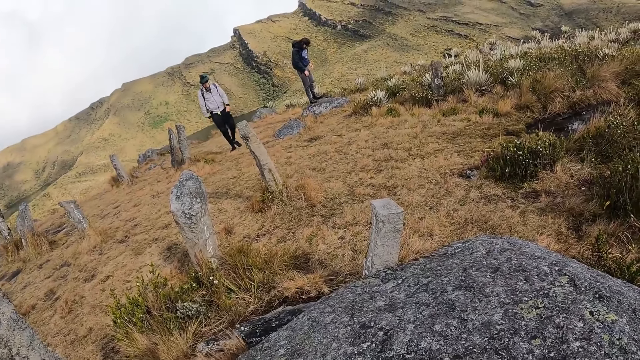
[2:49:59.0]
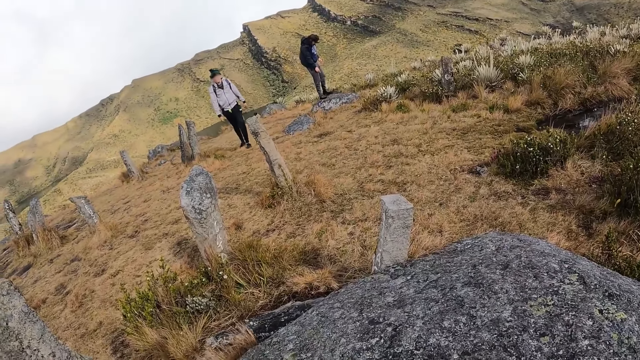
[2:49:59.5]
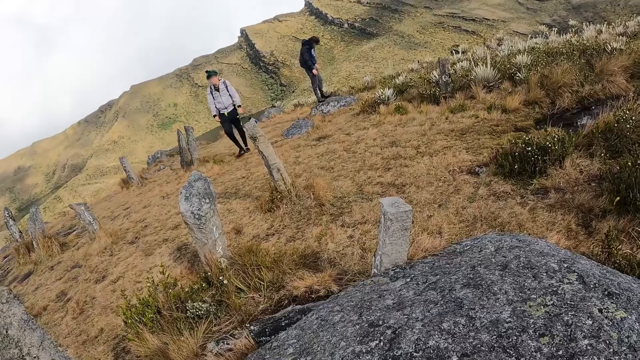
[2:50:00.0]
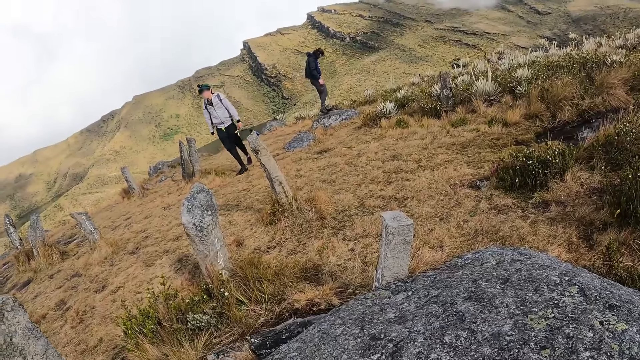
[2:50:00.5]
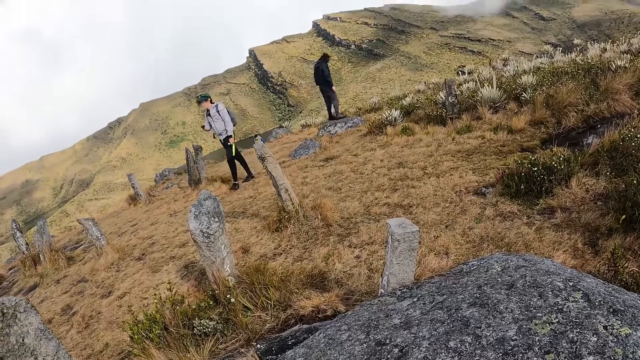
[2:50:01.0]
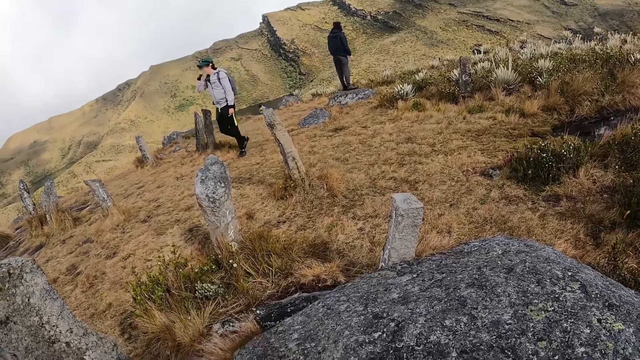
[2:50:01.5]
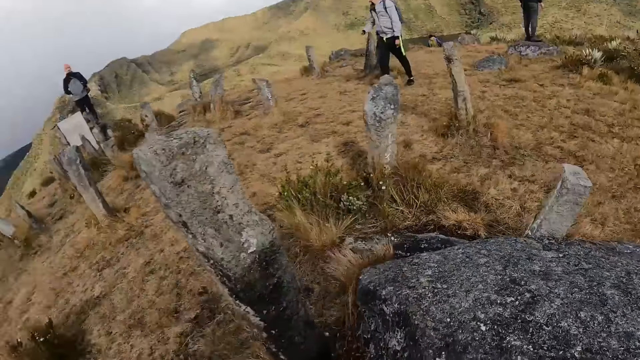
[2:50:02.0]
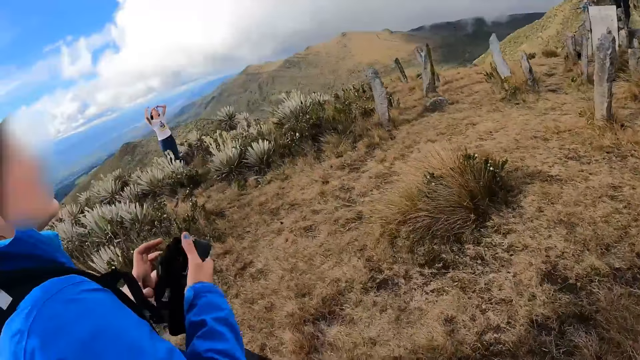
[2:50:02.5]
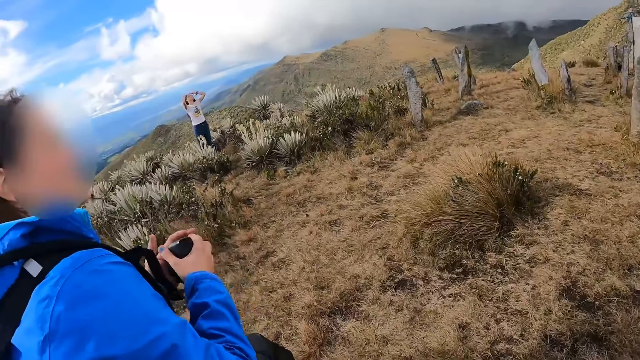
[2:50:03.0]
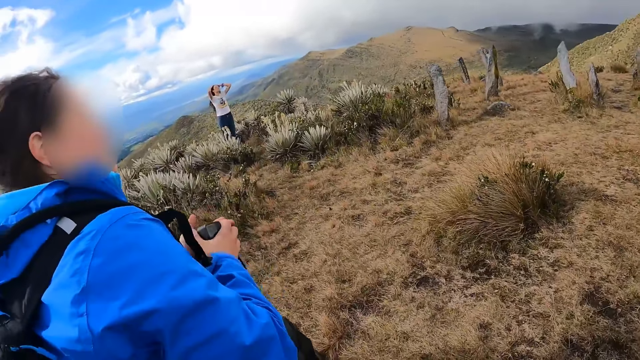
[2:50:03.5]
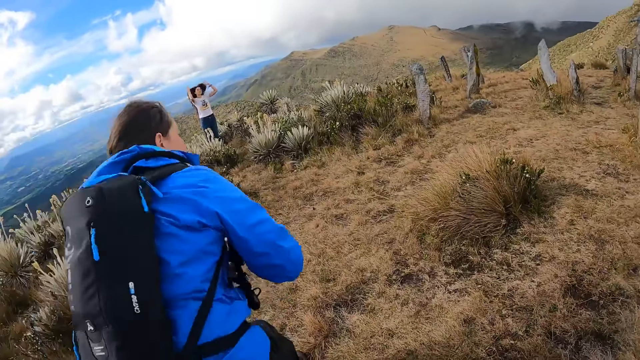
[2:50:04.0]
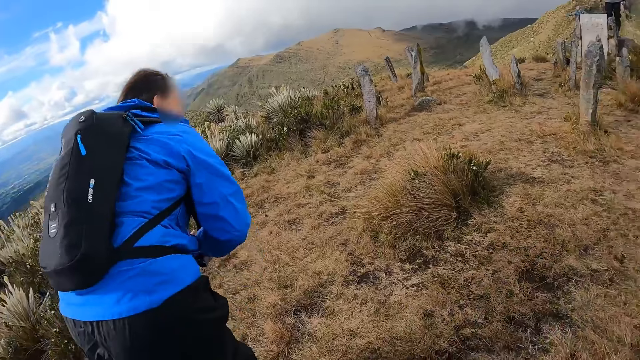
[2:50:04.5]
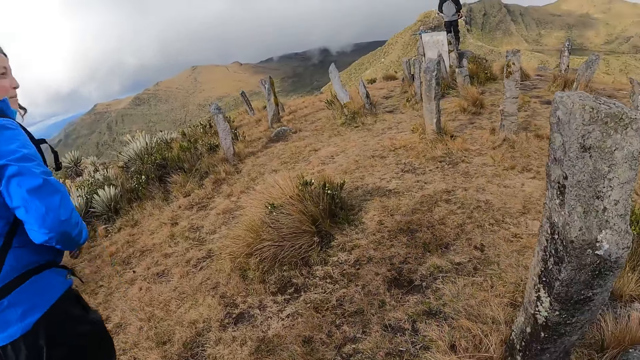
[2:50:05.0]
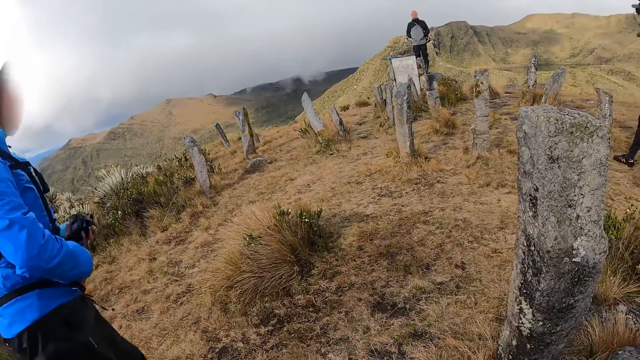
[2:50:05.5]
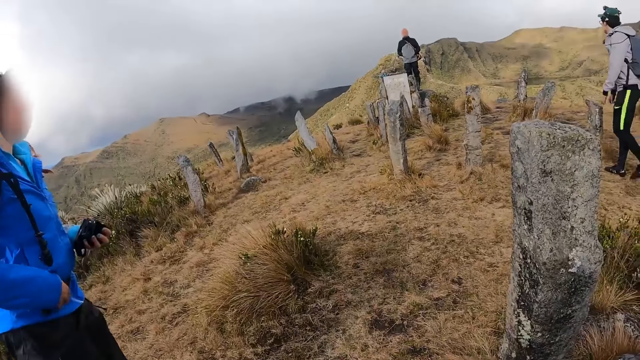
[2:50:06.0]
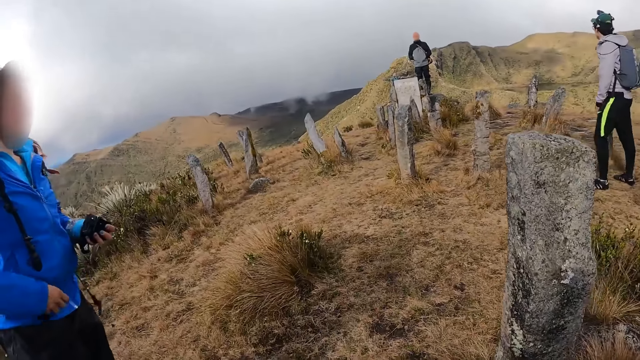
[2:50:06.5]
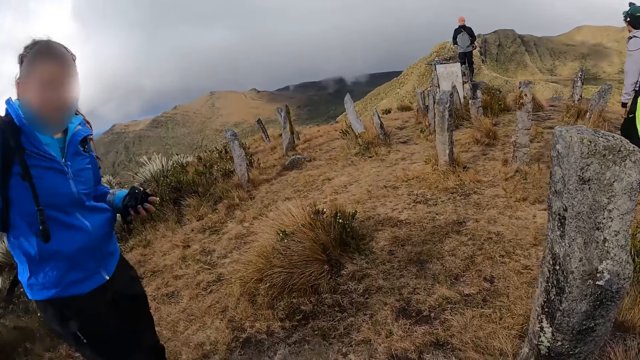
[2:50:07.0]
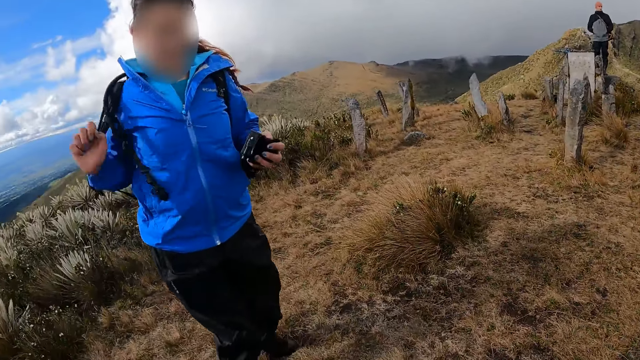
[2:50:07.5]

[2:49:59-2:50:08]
A man touches his nose with his right hand. The man removes his right hand from his nose. The camera wearer turns towards a woman and another woman. The first woman touches her hair with both hands. The other woman holds her camera with both hands. The other woman stands from the rock on the ground.

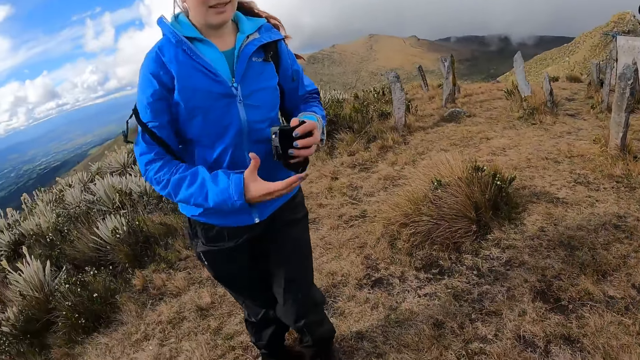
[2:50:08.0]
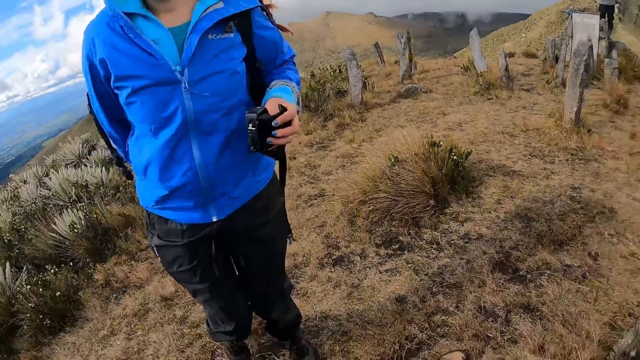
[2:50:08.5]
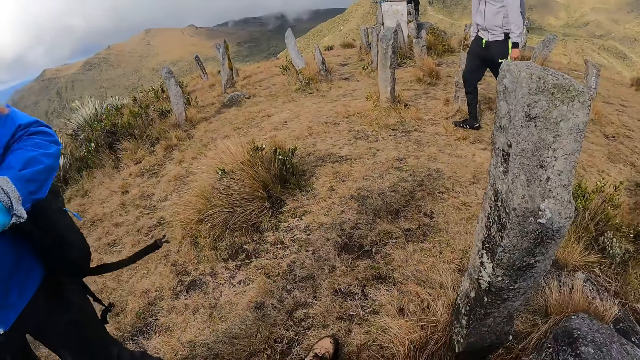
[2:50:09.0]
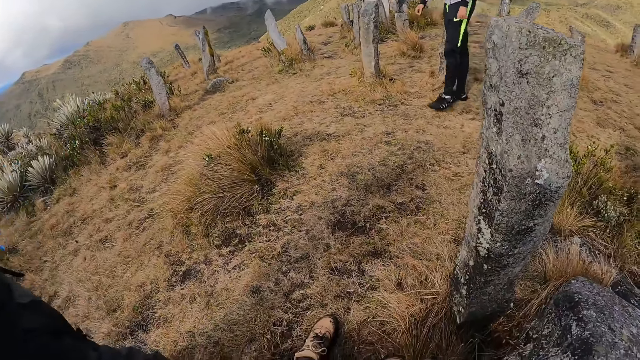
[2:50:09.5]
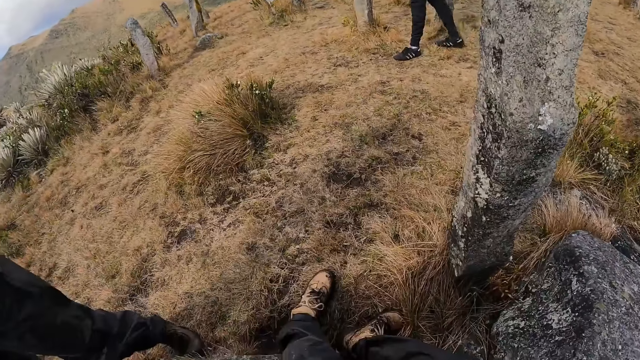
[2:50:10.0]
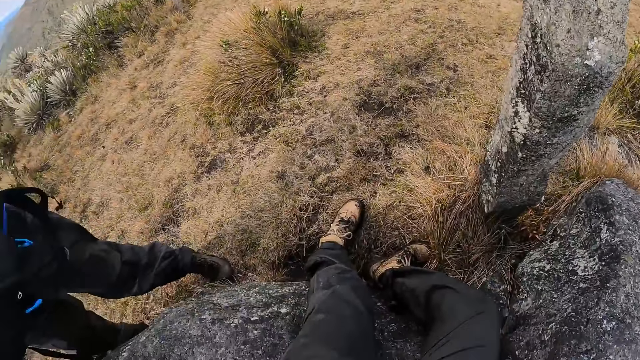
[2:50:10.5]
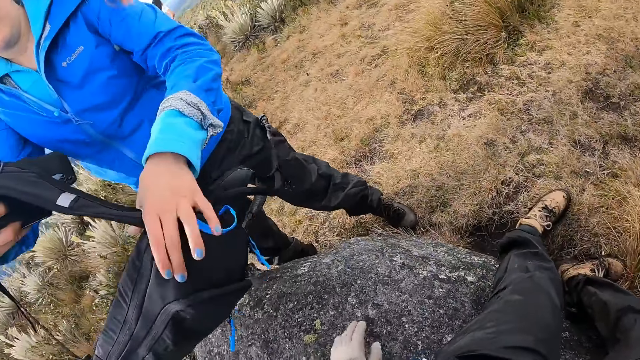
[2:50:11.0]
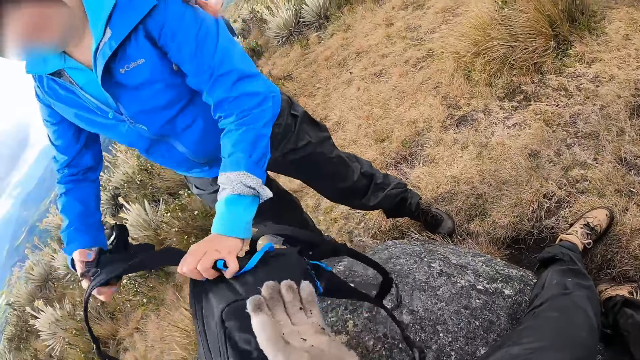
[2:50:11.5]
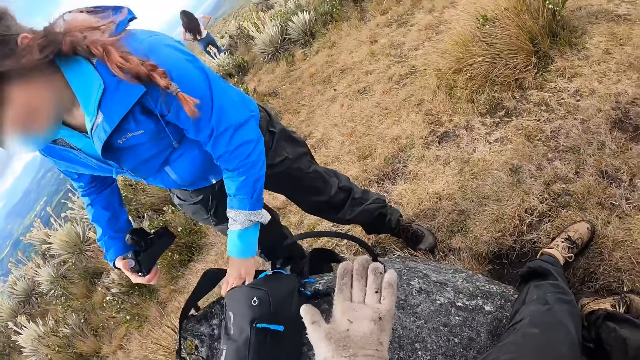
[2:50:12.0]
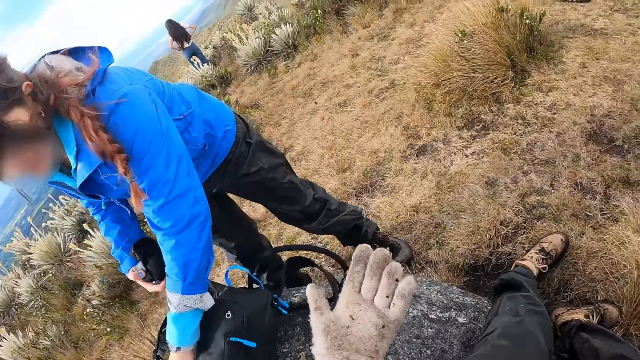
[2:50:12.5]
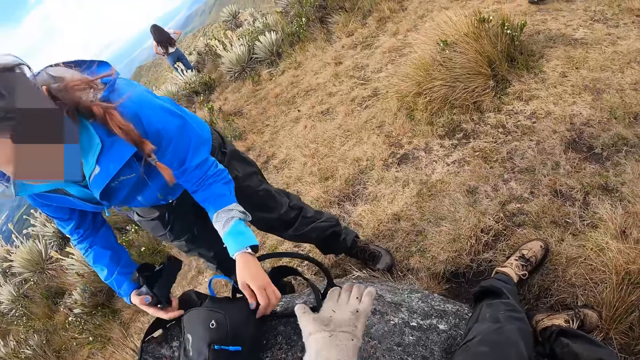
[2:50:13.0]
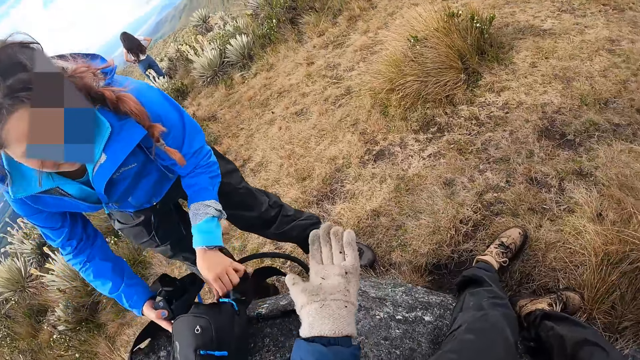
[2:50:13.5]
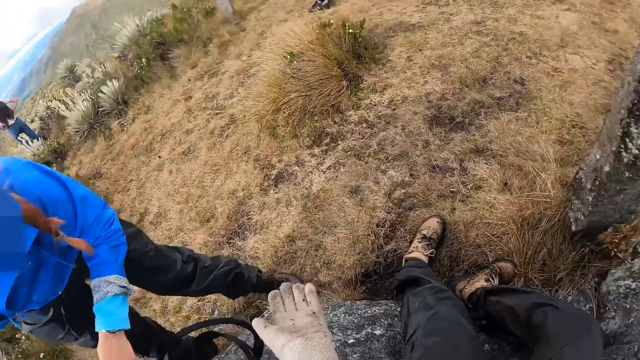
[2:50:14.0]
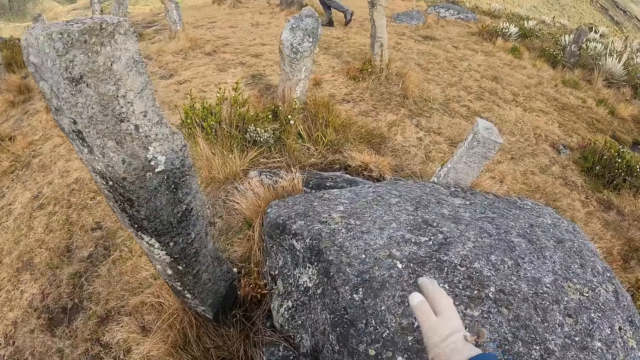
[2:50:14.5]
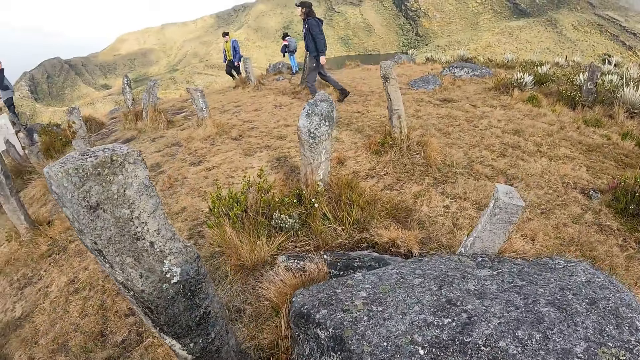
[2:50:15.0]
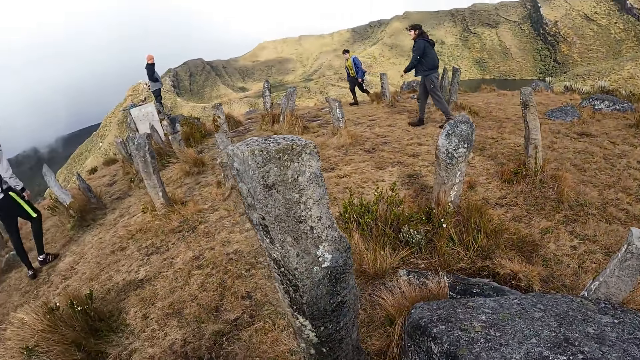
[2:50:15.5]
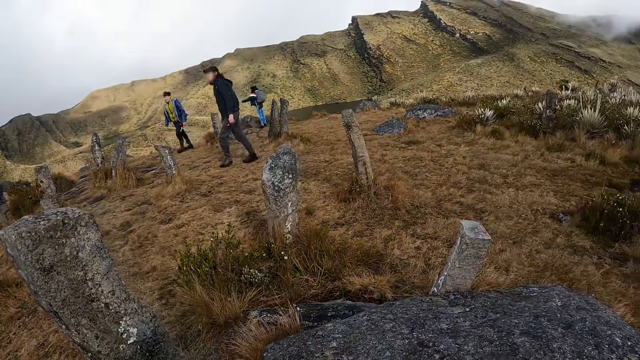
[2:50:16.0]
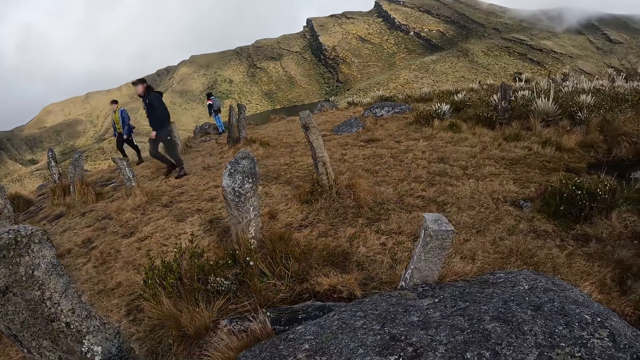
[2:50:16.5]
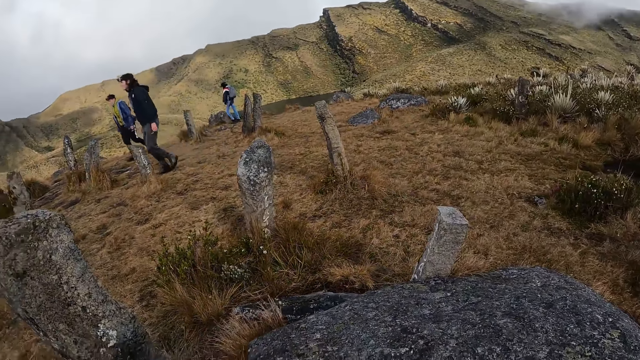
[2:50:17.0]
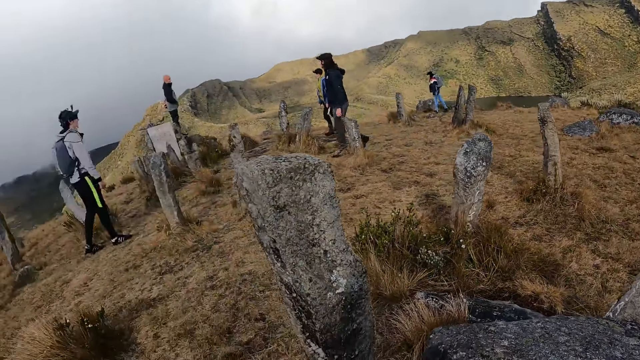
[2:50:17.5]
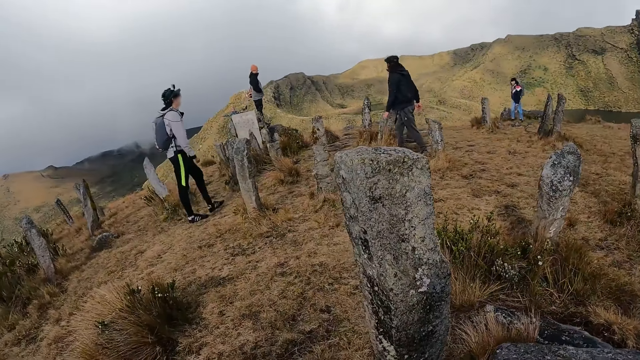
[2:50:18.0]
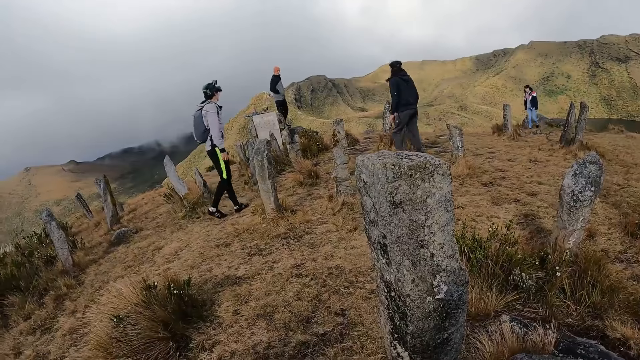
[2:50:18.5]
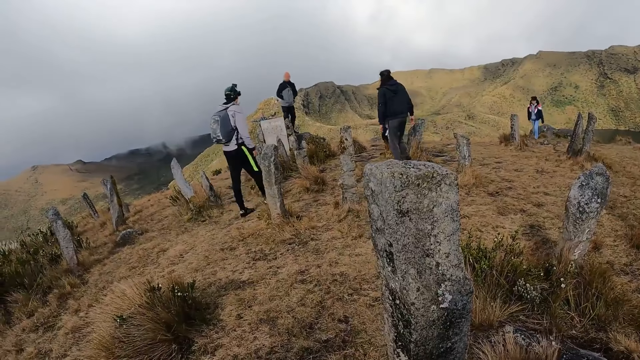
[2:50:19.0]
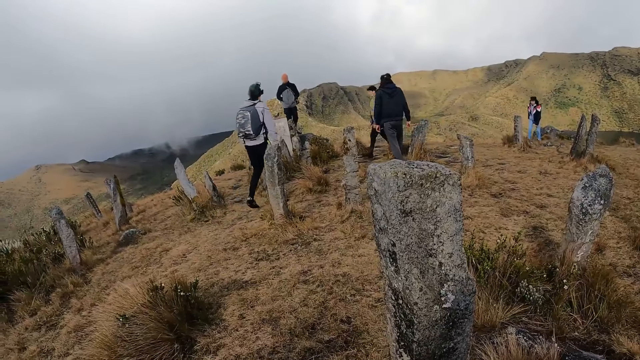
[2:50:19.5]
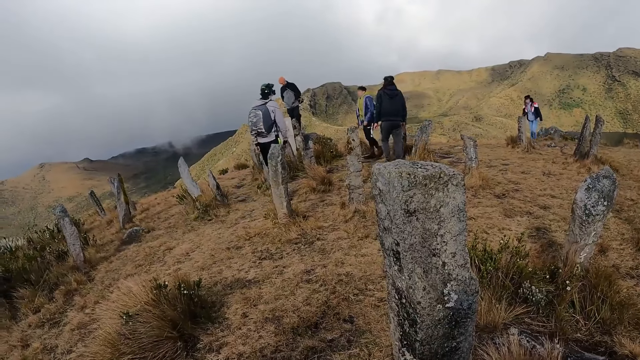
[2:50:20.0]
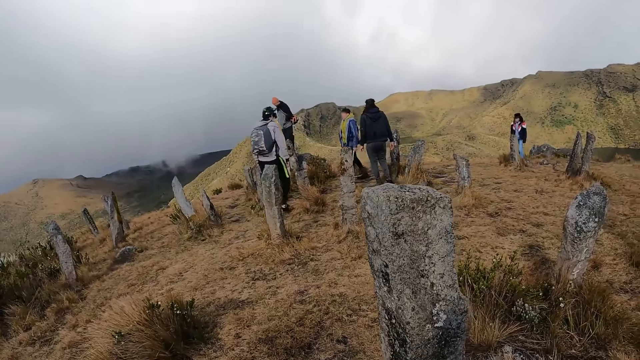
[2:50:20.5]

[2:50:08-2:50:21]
A woman places a backpack on the rock with both hands. The camera wearer looks at his gloves. He turns towards a man, another woman, and a third woman.
